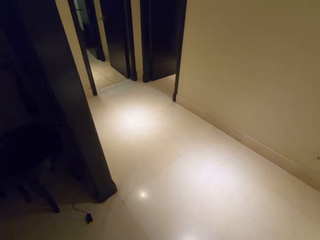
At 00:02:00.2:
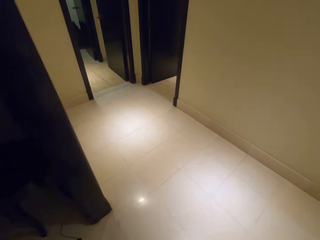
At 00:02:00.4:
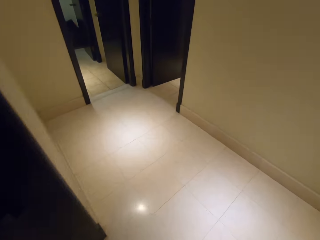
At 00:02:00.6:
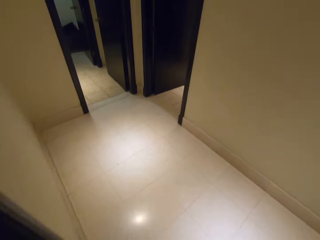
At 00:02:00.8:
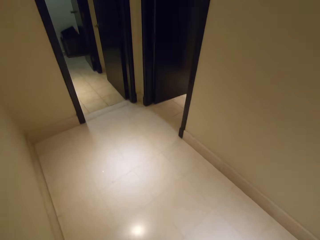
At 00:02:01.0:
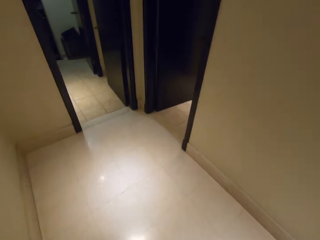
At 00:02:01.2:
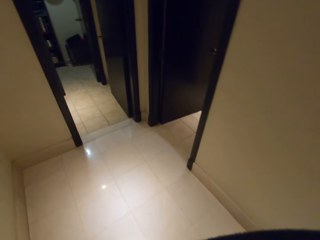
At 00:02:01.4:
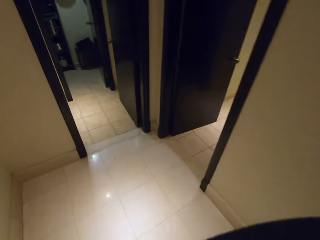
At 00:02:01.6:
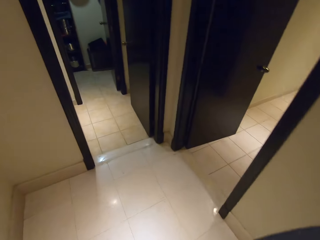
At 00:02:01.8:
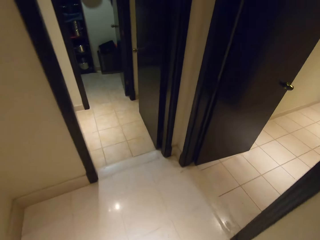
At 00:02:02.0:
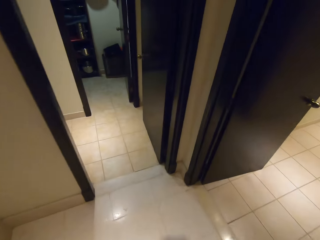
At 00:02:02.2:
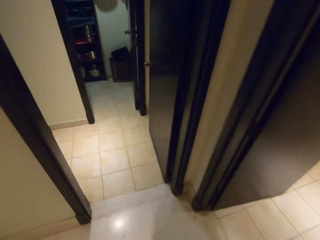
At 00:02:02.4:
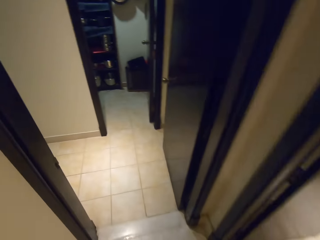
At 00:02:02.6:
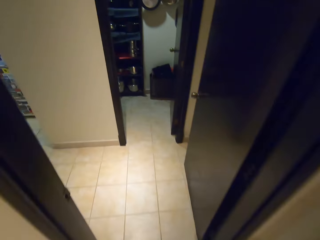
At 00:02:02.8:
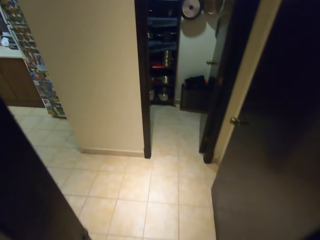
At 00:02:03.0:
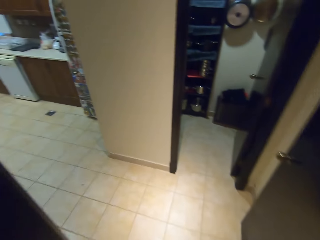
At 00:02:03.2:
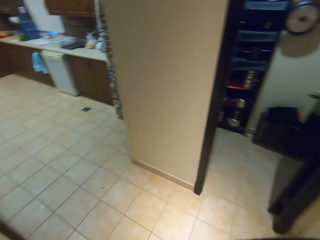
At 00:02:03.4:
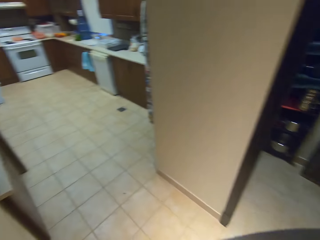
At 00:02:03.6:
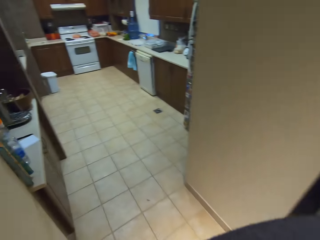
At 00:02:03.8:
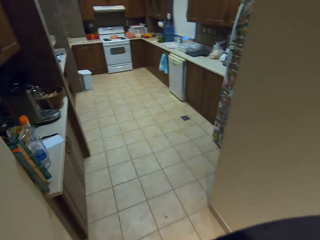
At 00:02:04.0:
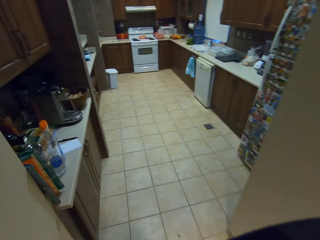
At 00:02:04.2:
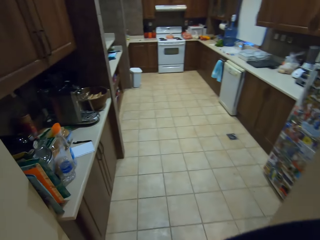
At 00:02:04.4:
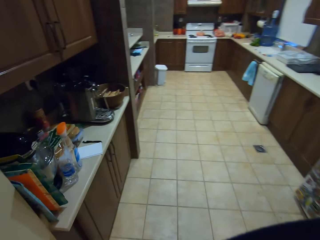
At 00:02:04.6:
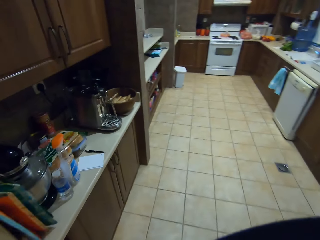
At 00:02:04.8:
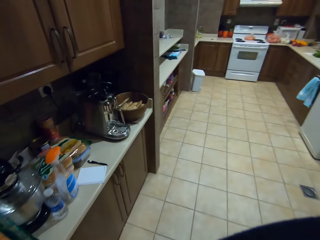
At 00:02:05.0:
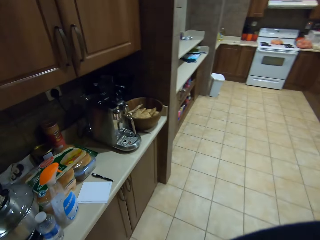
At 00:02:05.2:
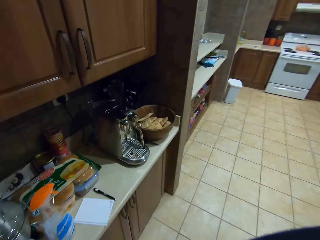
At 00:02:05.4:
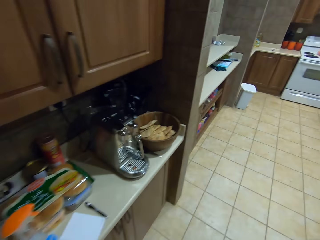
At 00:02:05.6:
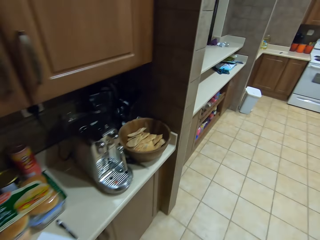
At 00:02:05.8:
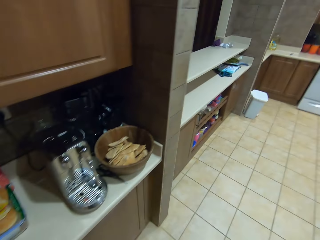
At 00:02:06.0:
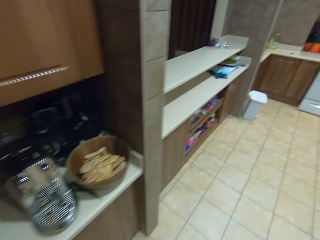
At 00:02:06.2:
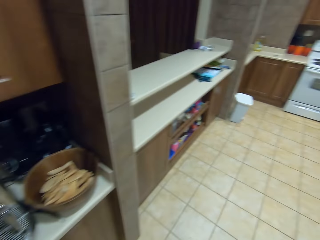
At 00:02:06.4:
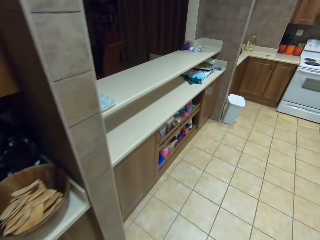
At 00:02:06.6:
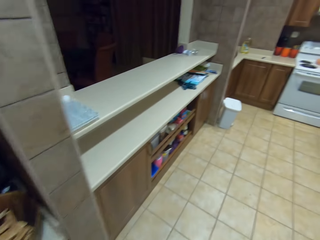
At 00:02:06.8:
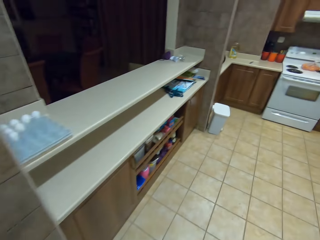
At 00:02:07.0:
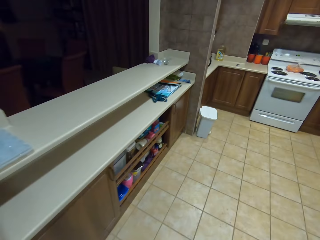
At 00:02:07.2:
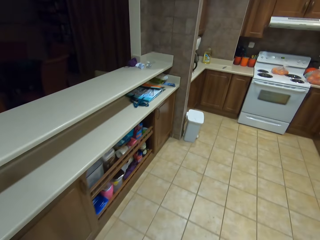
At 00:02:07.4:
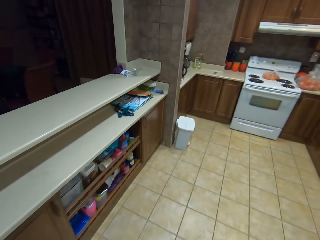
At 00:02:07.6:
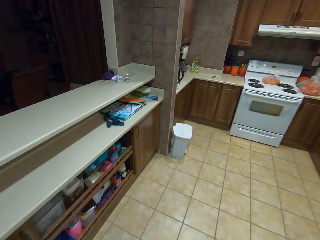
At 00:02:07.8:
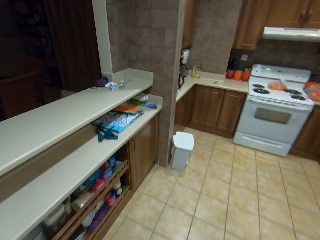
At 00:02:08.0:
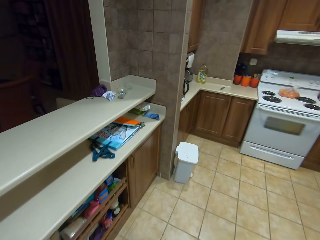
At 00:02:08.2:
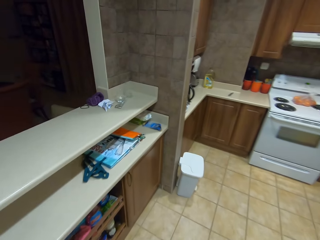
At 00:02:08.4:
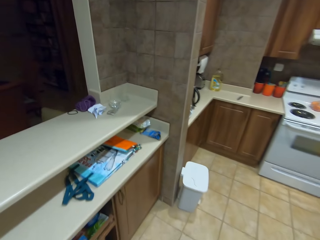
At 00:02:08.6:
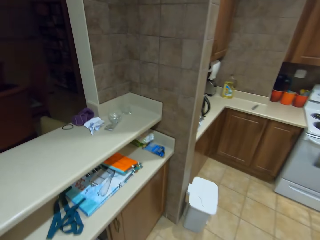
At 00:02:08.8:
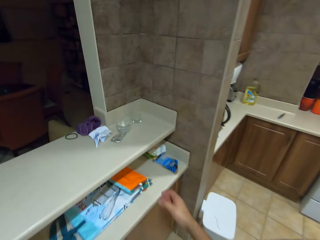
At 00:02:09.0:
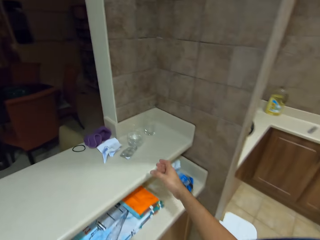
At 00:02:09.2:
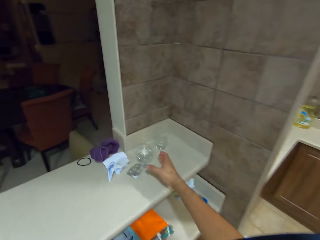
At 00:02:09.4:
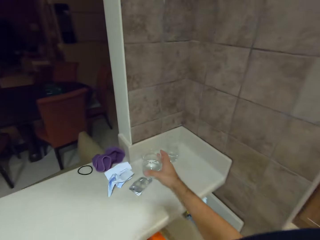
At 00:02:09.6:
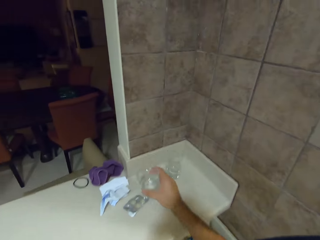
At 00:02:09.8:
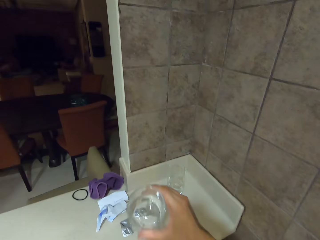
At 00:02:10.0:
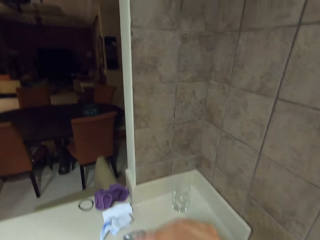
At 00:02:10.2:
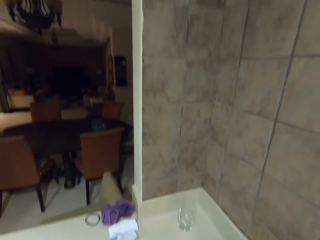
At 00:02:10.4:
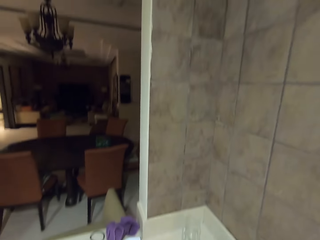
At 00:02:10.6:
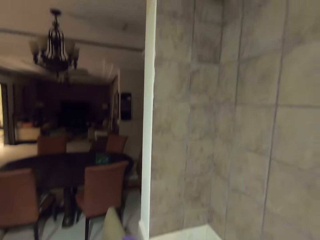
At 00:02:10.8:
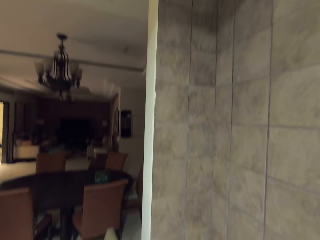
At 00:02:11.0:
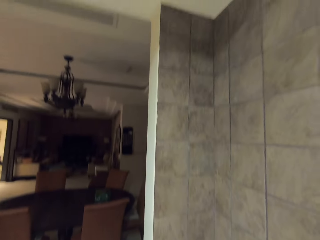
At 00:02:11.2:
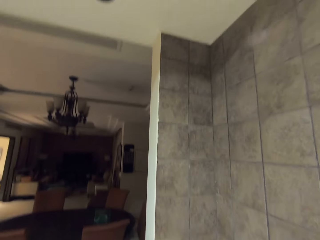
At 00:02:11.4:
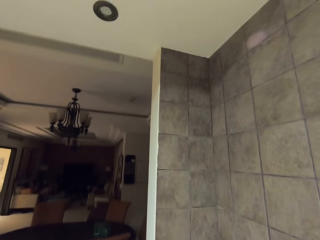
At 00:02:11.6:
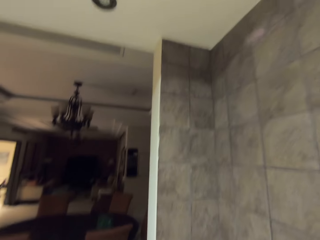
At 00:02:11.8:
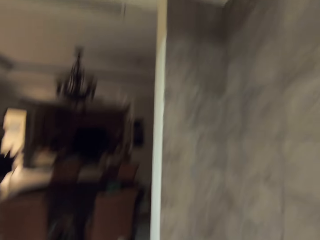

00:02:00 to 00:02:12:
The camera wearer picks a glass of water. They drink the water in the glass.

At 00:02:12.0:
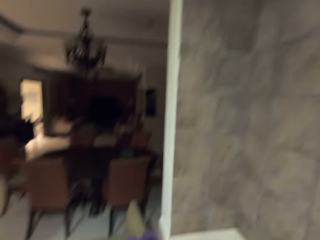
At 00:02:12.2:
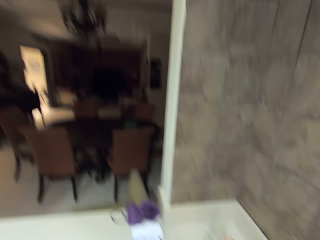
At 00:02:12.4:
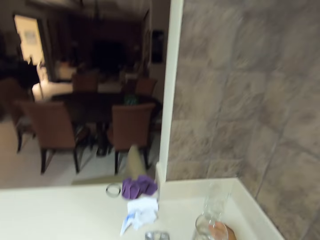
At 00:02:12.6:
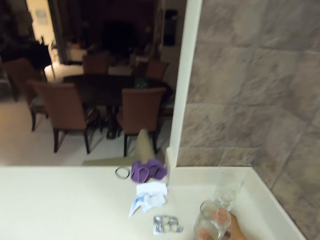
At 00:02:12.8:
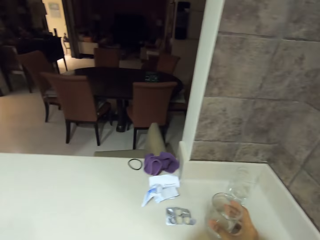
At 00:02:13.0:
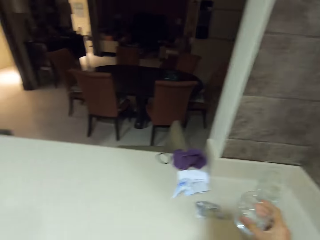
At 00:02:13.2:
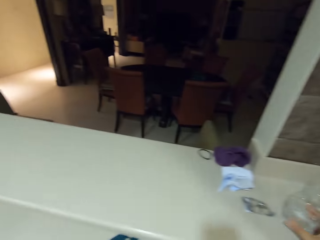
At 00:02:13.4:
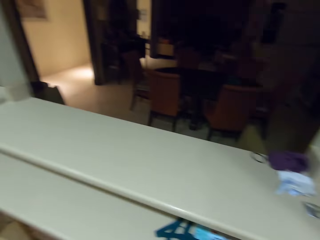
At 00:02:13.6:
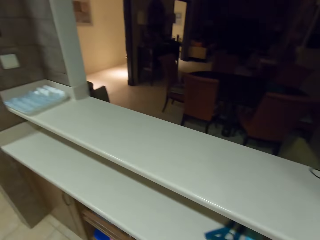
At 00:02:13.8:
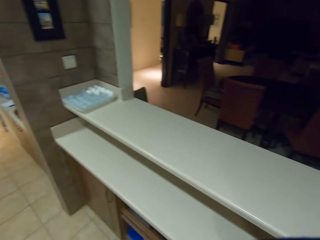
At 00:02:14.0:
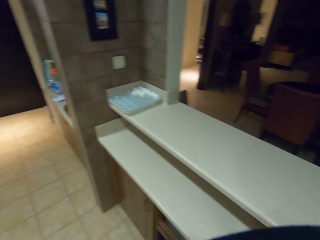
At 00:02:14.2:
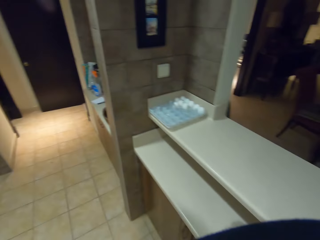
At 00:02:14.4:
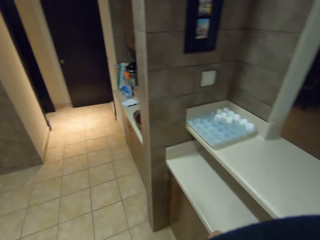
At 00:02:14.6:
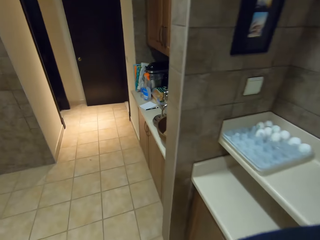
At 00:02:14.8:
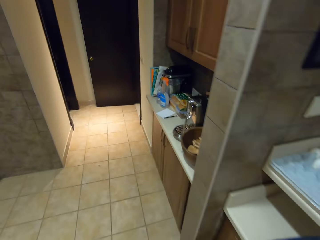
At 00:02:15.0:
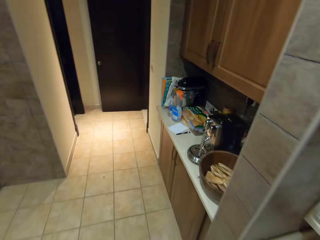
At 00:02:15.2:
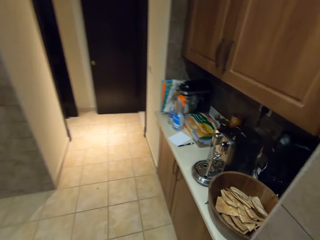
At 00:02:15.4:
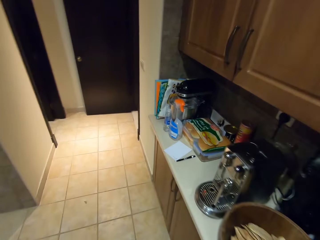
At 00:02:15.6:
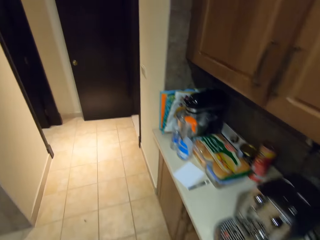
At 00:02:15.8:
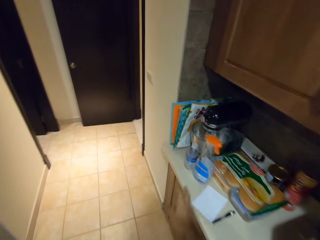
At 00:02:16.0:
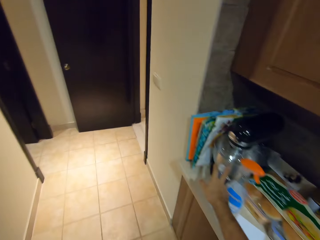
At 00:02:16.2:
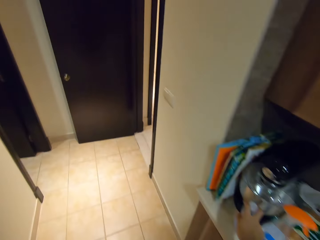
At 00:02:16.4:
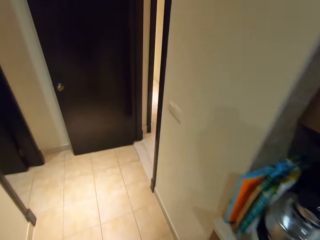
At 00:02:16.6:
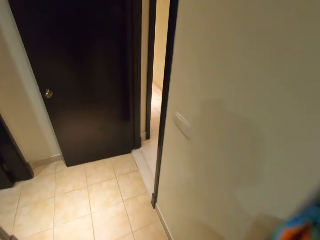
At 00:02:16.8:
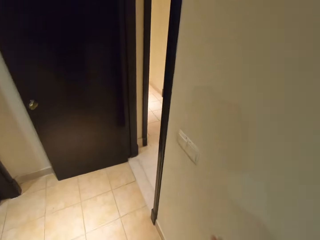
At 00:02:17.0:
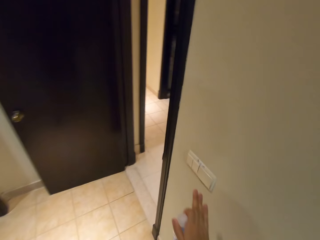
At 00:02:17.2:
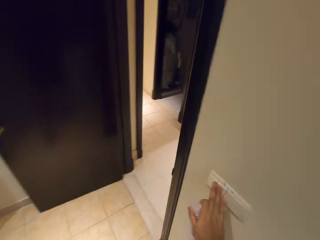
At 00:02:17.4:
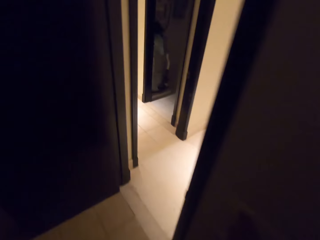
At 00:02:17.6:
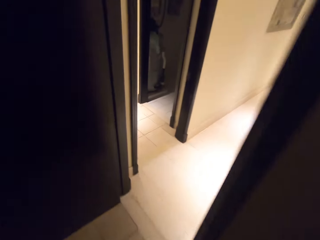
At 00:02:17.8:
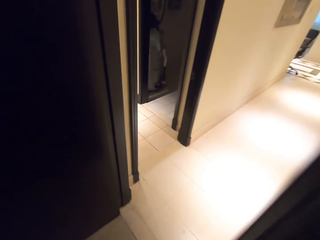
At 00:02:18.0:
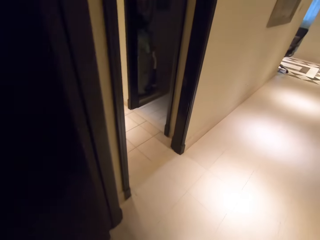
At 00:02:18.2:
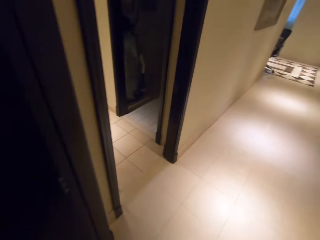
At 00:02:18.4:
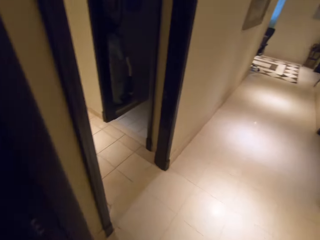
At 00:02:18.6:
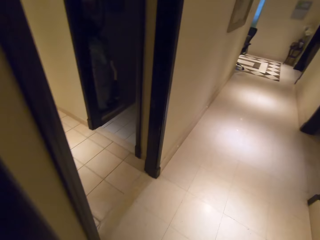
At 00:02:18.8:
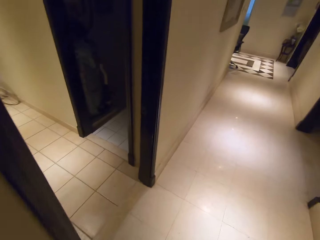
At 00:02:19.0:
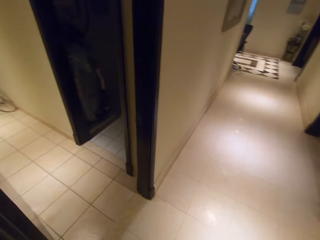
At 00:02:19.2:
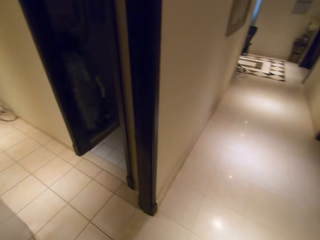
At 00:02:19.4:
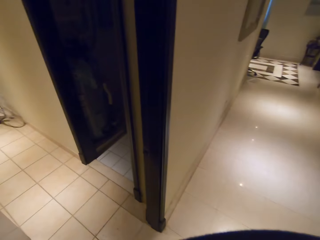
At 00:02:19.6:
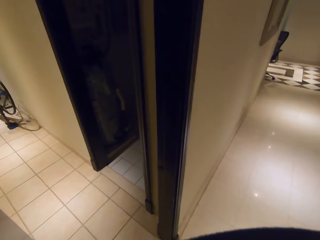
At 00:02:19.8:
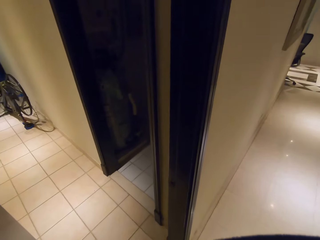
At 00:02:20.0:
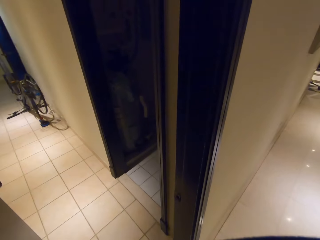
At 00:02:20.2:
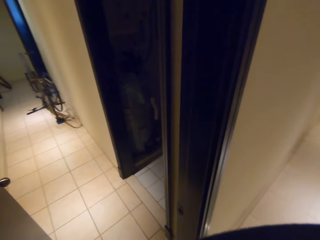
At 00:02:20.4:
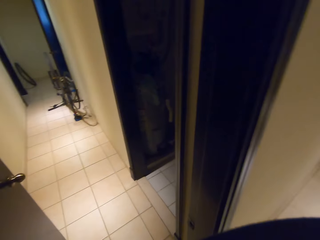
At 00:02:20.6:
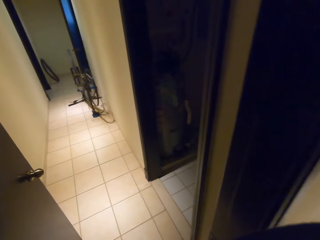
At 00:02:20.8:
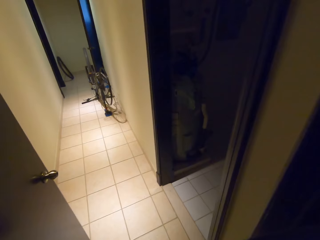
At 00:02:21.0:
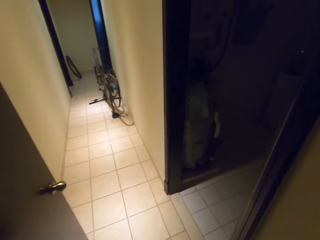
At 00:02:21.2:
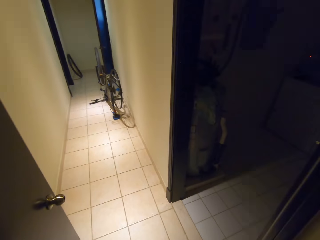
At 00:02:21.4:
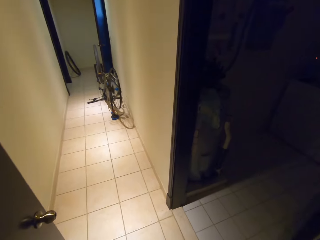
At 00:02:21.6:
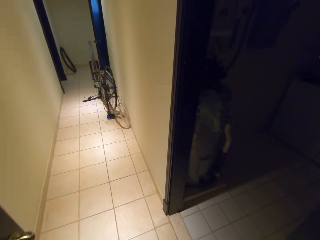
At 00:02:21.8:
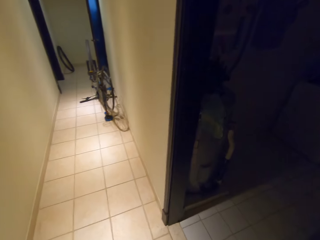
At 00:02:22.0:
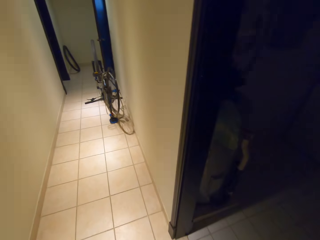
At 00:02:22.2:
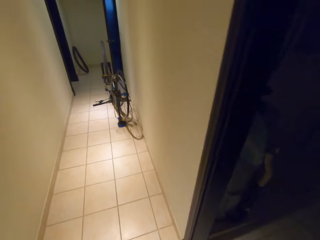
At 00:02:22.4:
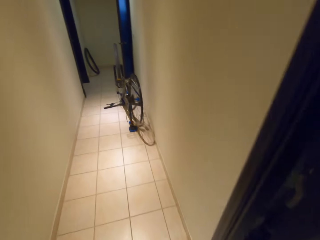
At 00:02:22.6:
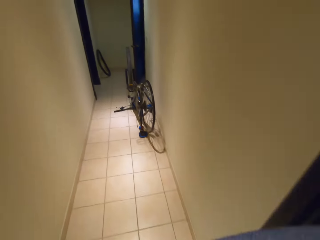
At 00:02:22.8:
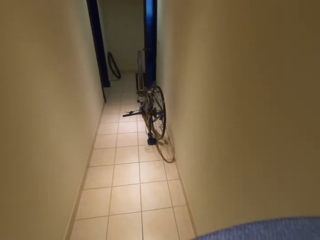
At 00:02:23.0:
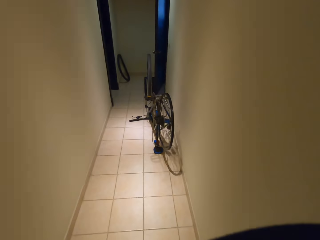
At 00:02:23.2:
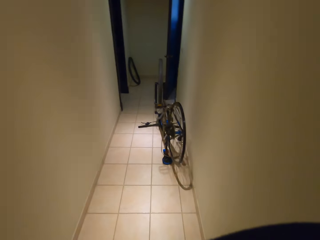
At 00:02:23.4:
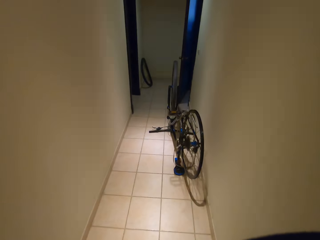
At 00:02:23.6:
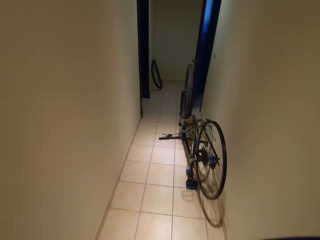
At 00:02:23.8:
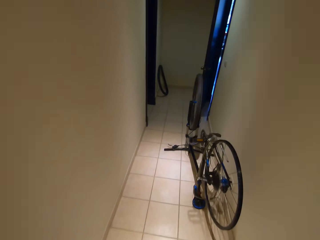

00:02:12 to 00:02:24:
The camera wearer places the glass on the counter. They walk in the house. They pick a bottle. They switch off the light. They walk in the house.
